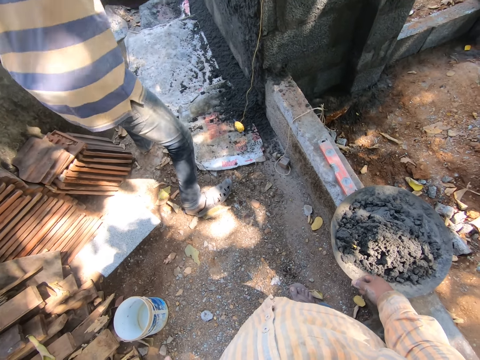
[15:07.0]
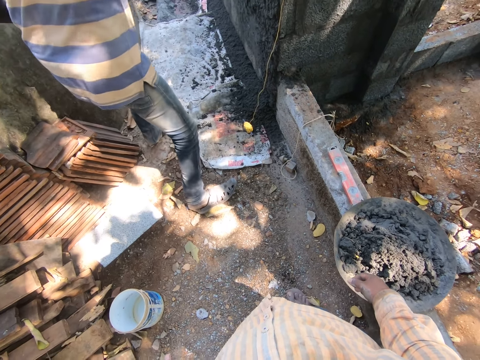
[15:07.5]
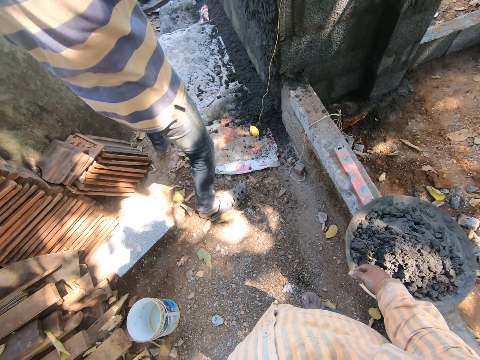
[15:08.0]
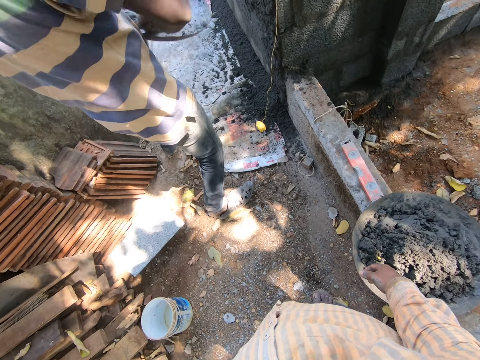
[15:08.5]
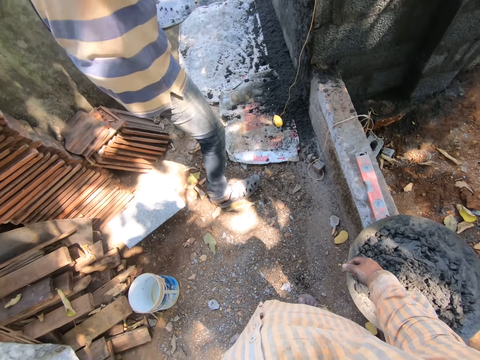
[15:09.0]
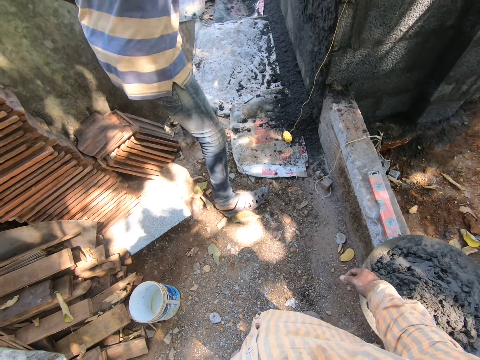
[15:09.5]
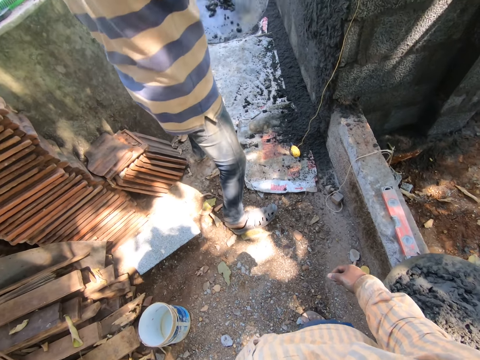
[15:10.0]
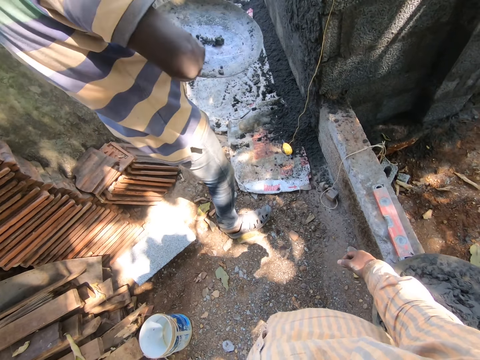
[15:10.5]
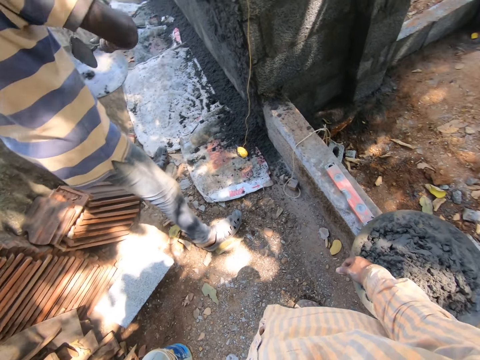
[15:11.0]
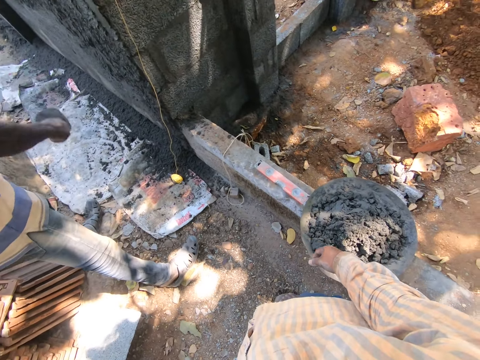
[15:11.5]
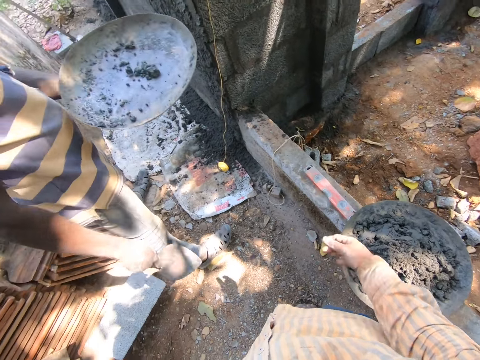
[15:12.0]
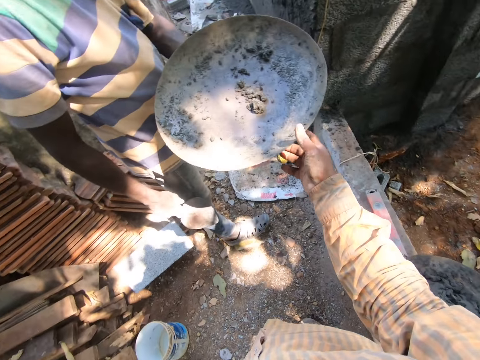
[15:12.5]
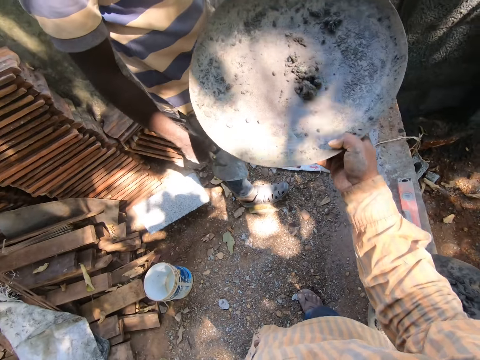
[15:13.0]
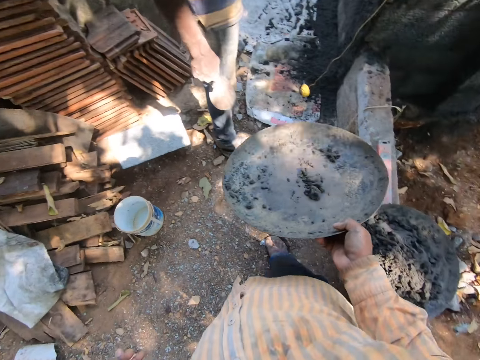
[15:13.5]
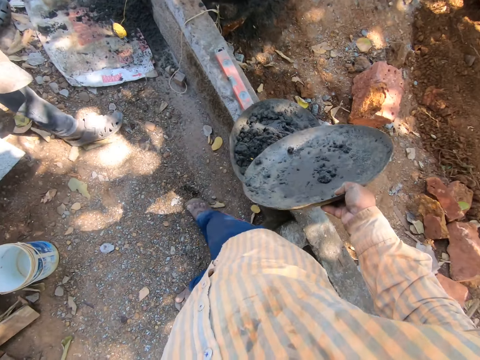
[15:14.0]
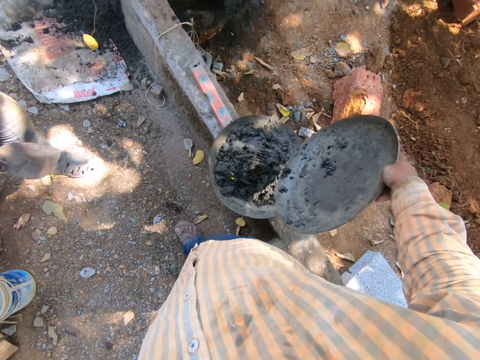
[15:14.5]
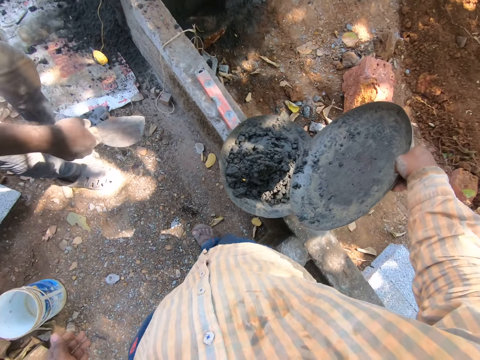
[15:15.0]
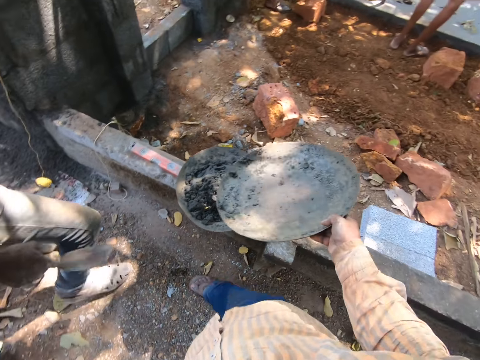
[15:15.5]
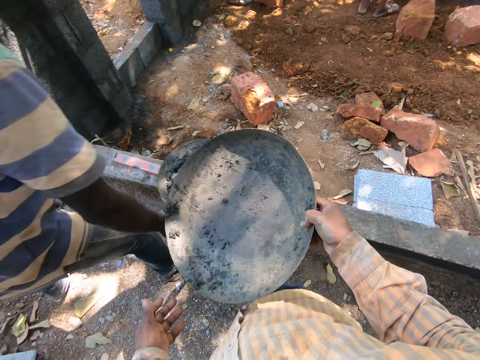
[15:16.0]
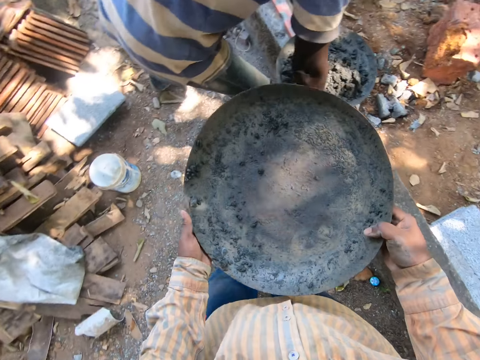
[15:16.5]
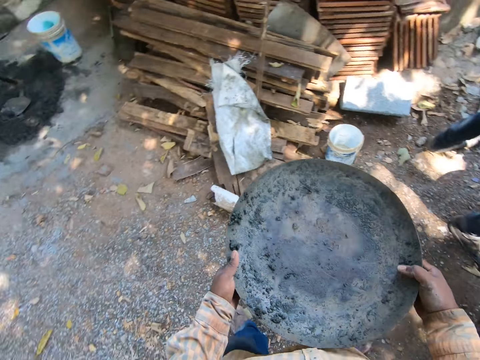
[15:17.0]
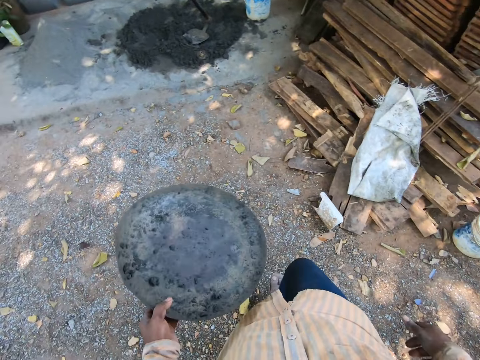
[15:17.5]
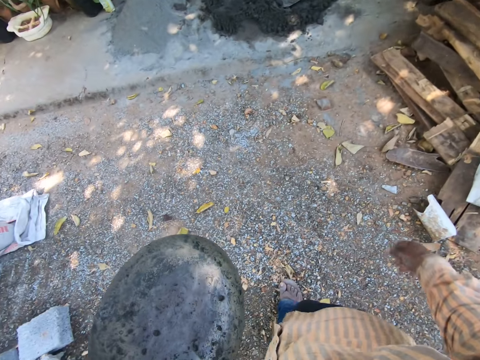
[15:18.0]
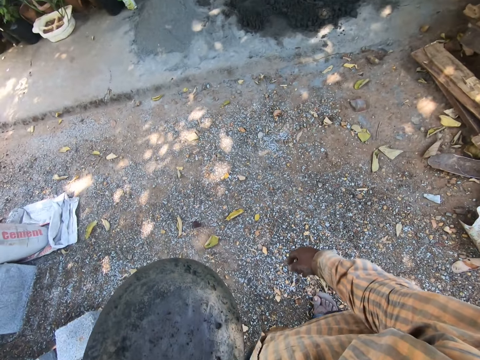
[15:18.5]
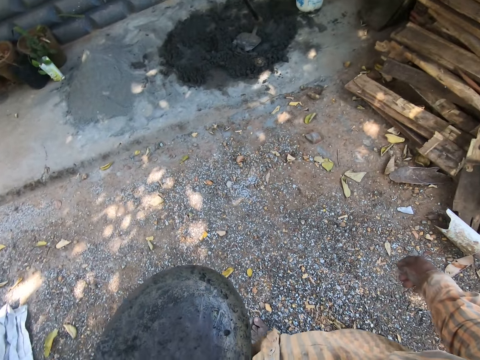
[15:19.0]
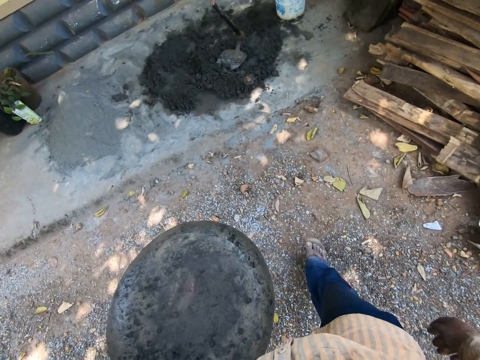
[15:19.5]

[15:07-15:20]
The man applies concrete to the wall with the trowel in his right hand. The man scoops concrete from the pan in his left hand with the trowel in his right hand. The man applies concrete to the wall with the trowel in his right hand. The man scoops concrete from the pan in his left hand with the trowel in his right hand. The man applies concrete to the wall with the trowel in his right hand. The camera wearer collects the pan from the man with his right hand. He pours concrete from the pan in his right hand into the pan on the wall. He passes the pan from his right hand to his left hand. He walks around.

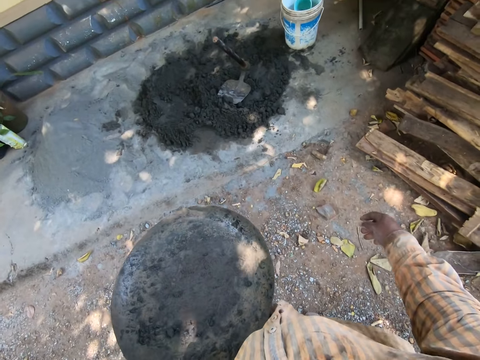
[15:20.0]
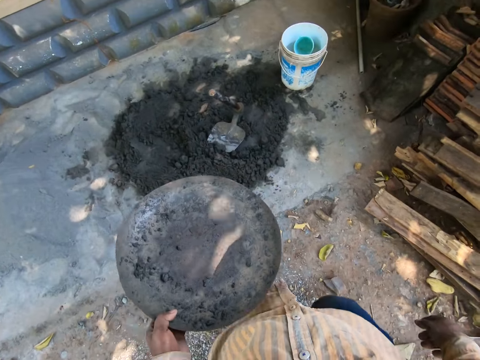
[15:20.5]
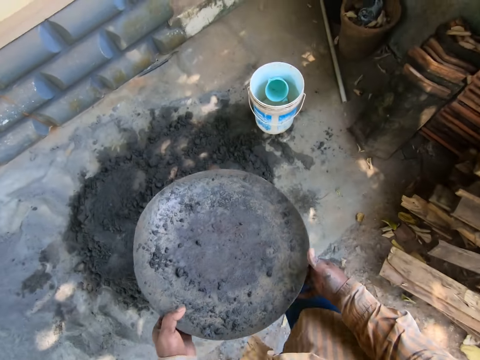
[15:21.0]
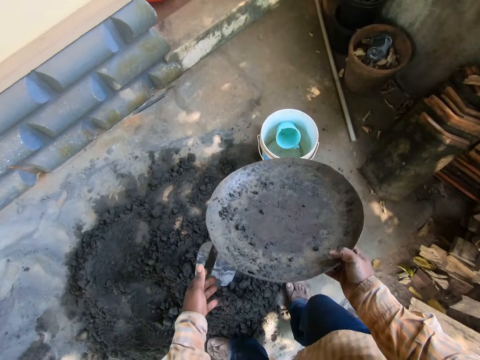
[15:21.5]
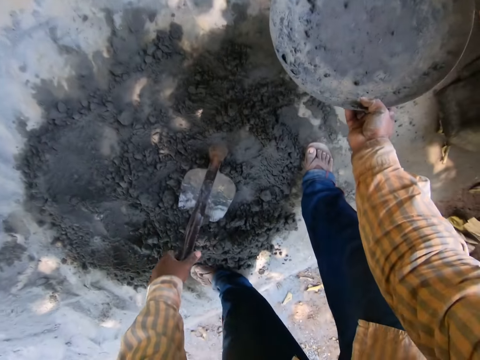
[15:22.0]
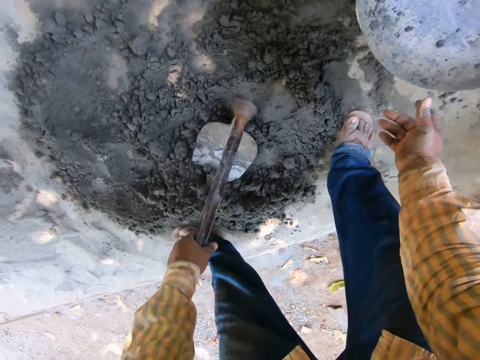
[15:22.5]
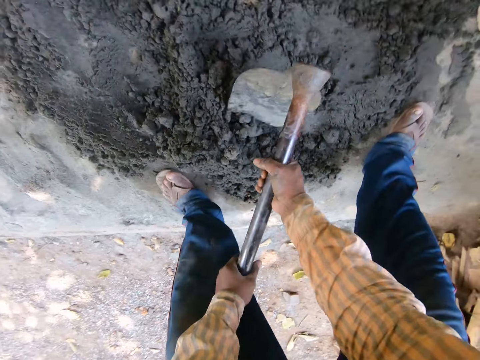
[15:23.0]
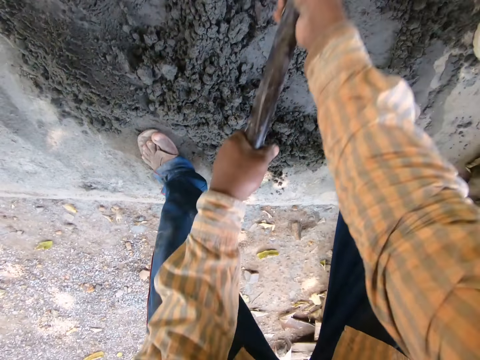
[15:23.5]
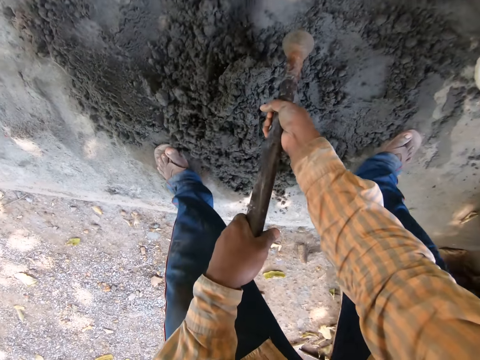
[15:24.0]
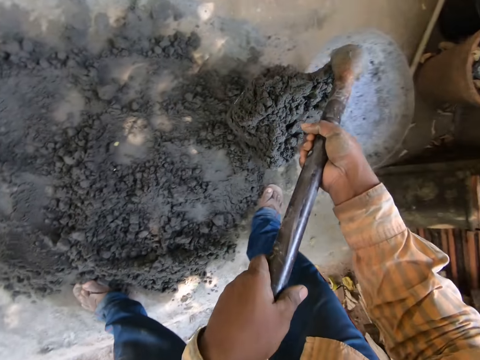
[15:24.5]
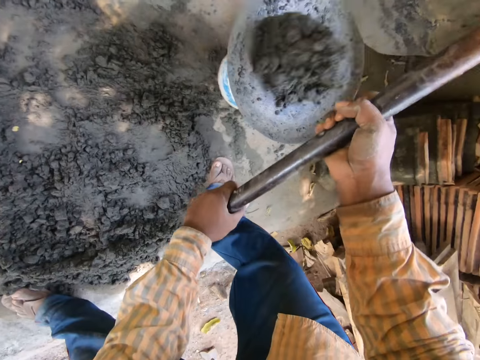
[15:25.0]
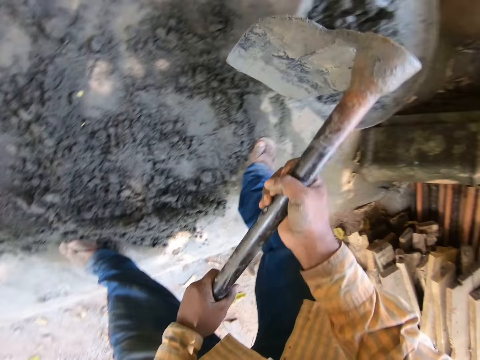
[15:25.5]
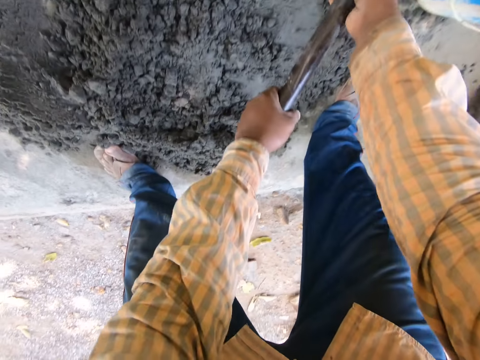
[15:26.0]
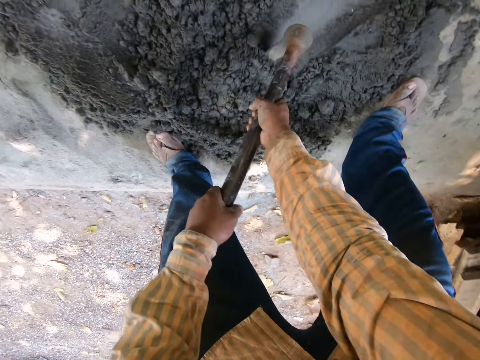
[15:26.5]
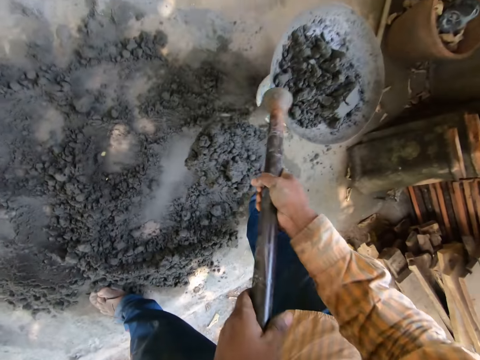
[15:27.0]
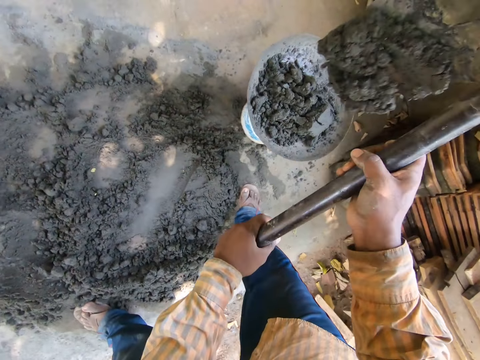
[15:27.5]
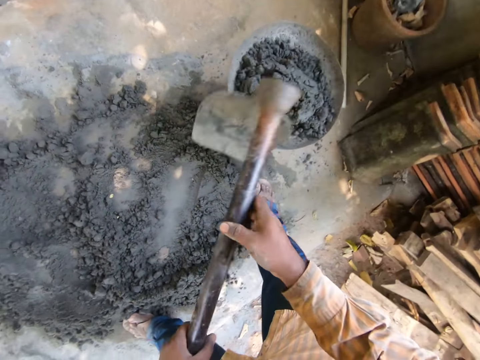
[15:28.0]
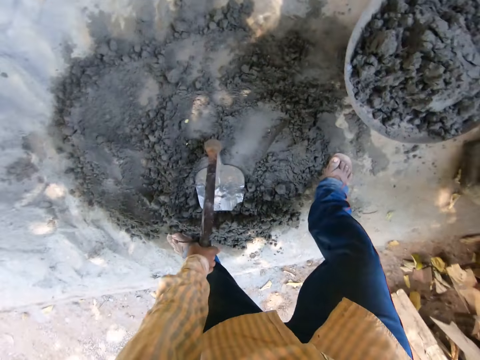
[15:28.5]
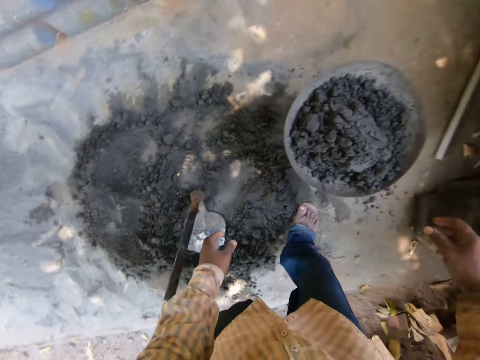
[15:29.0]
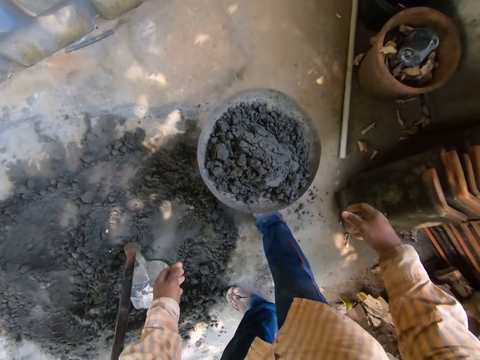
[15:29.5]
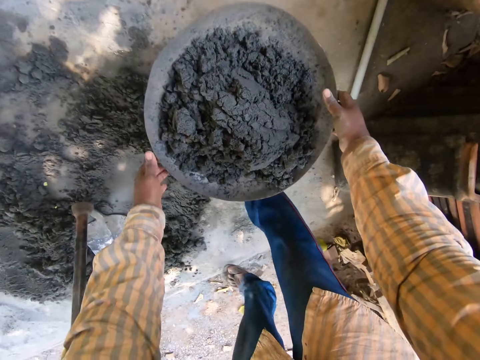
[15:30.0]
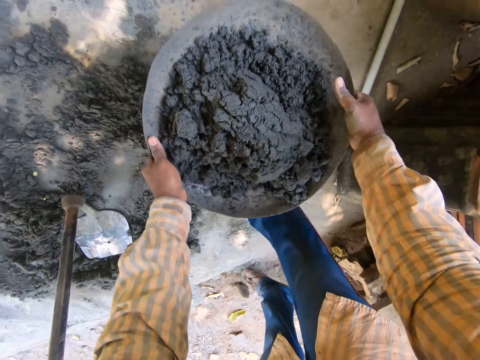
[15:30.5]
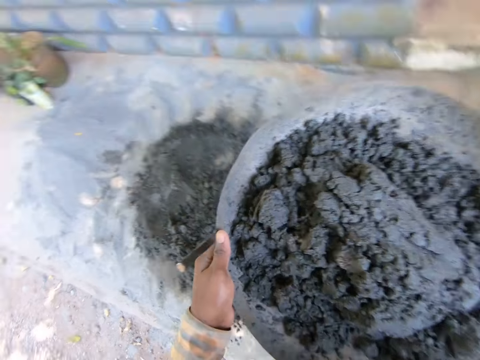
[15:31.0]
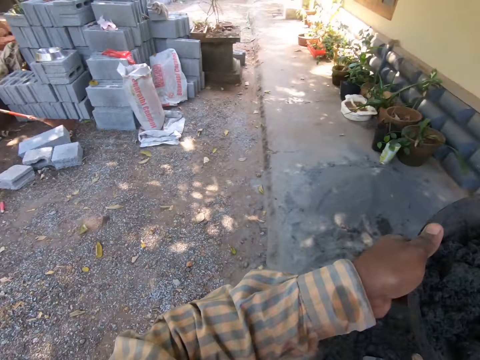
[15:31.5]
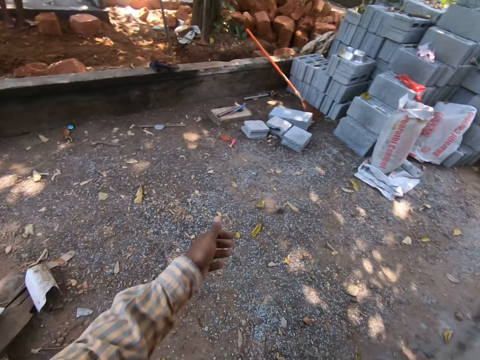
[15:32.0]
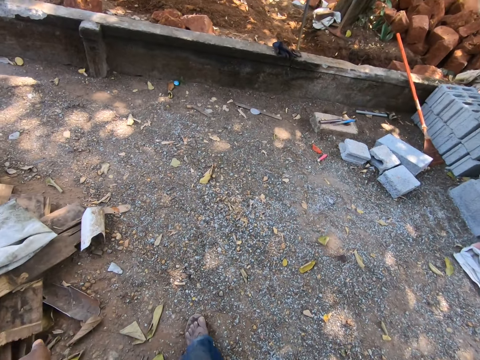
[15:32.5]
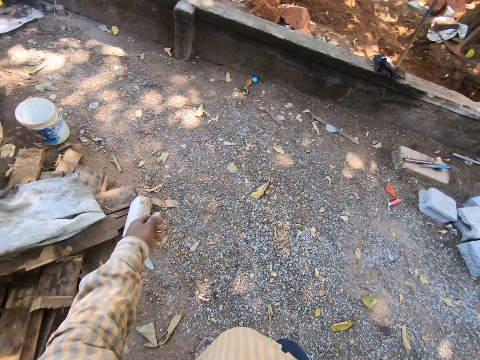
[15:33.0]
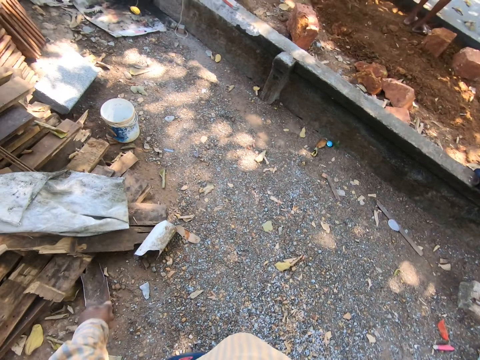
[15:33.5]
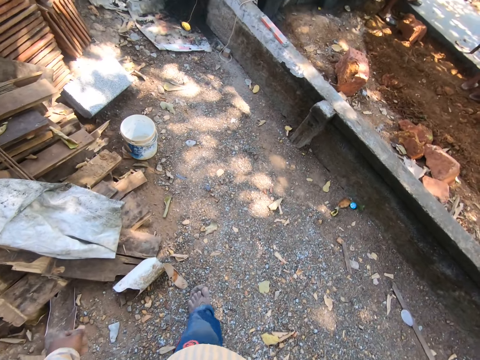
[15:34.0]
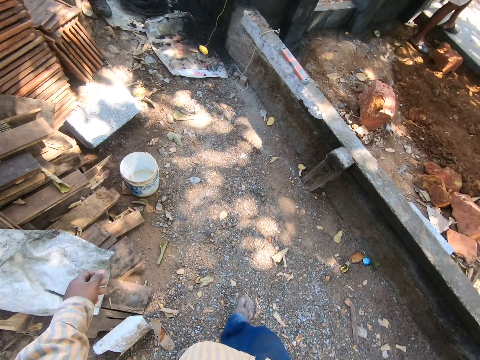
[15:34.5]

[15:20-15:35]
The camera wearer passes the pan from his left hand to his right hand. He drops the pan or container on the bucket of water on the ground with his right hand. He picks the hoe from the ground with both hands. He scoops concrete or cement from the ground into the pan on the bucket of water on the ground with the hoe in both hands. He digs the cement with the hoe. He puts the cement on the container. He scoops the cement with the hoe and puts the cement in the container. He drops the hoe on the ground with both hands. He moves. He picks the pan from the bucket of water on the ground with both hands. He walks around. He holds the pan with his right hand.
